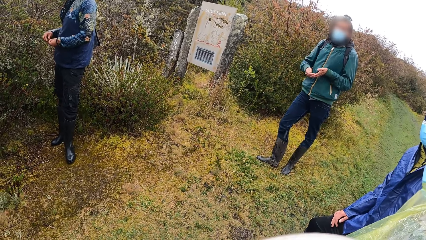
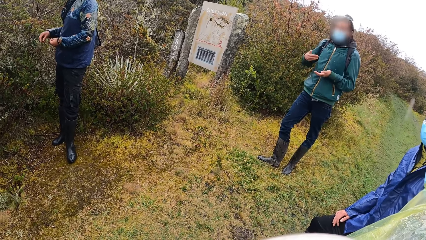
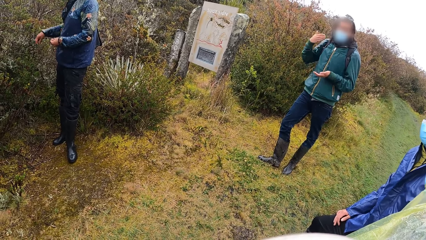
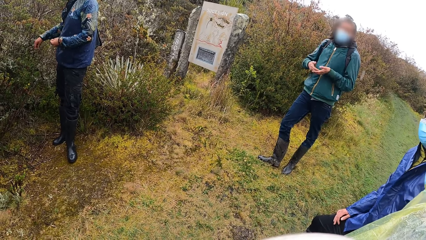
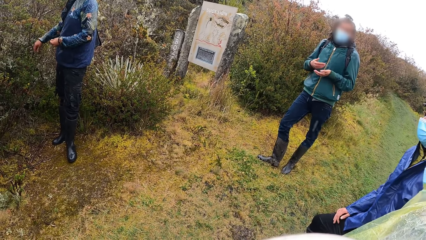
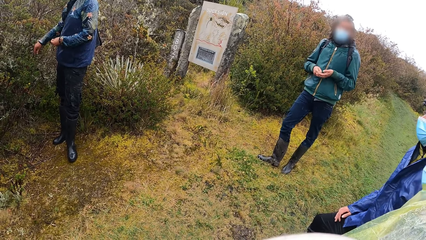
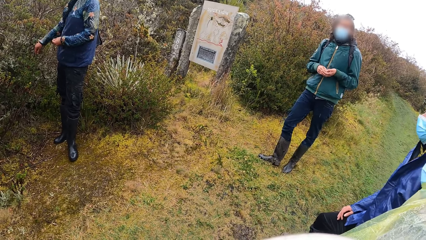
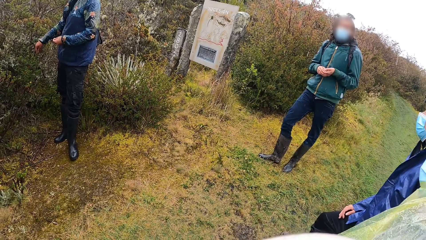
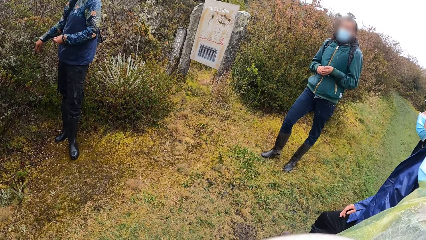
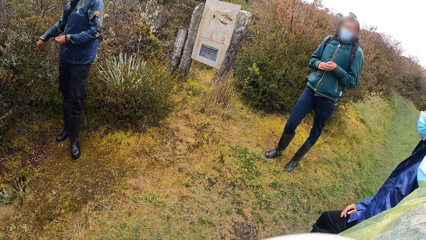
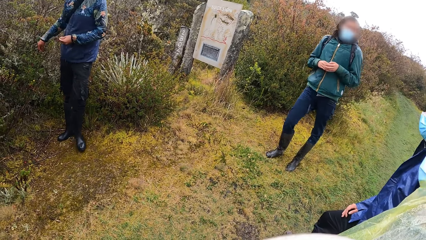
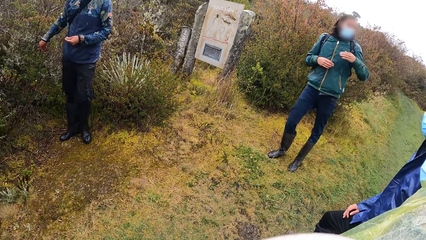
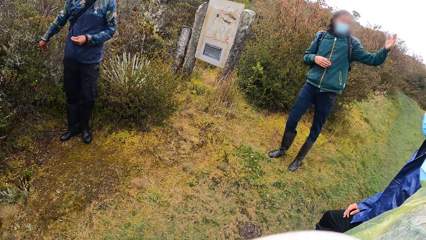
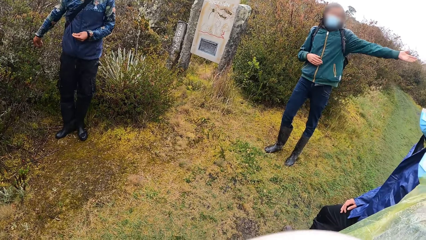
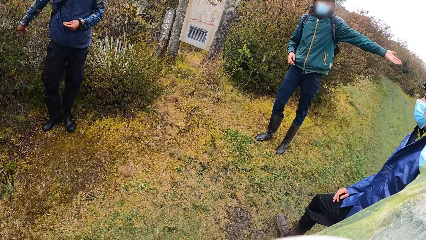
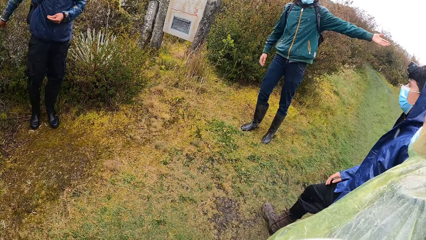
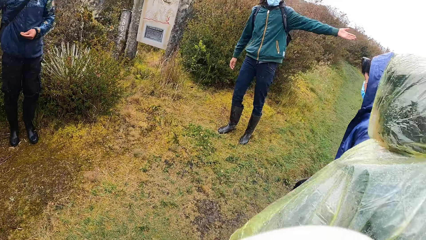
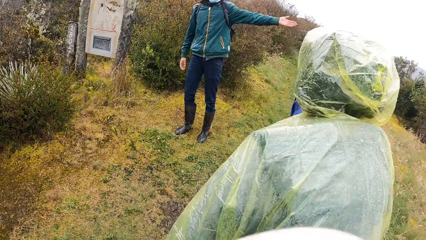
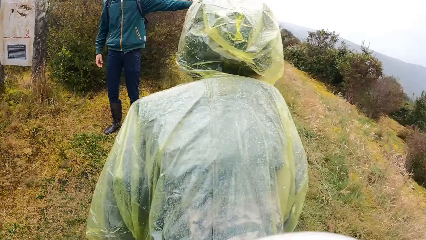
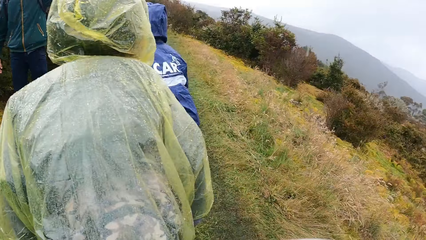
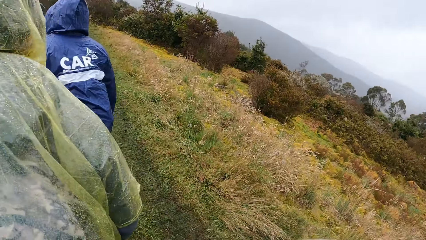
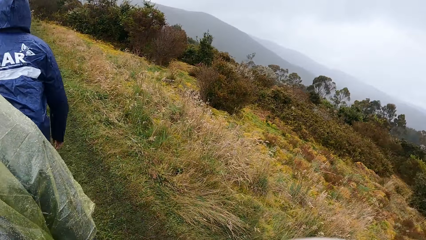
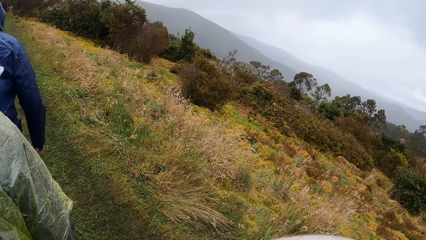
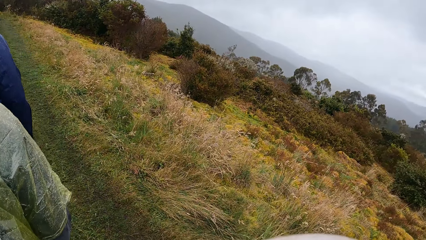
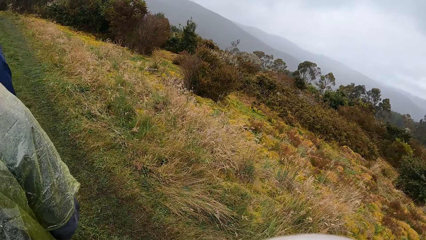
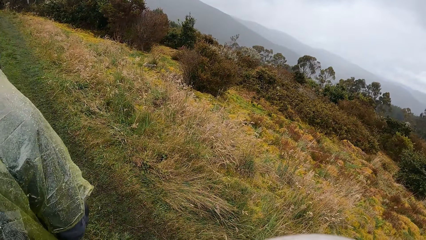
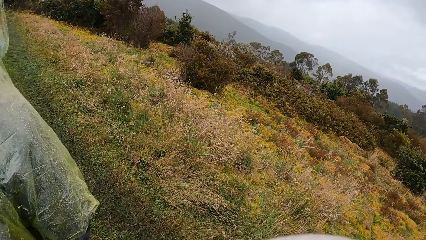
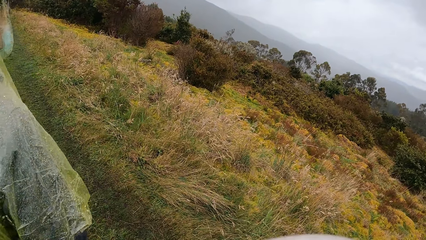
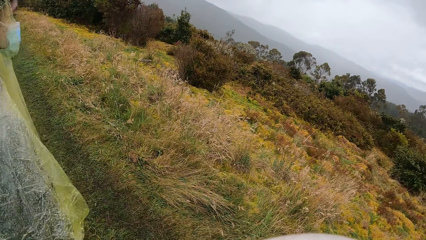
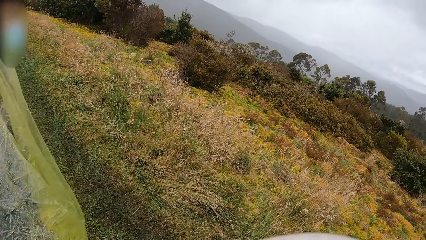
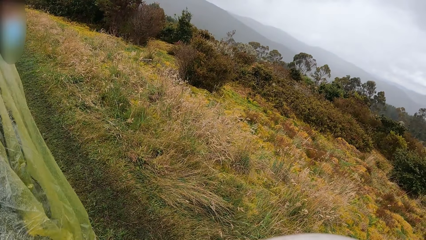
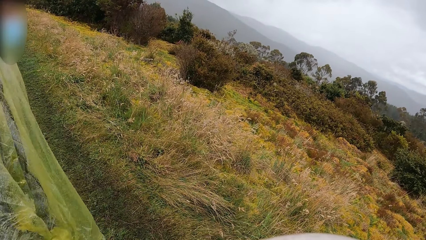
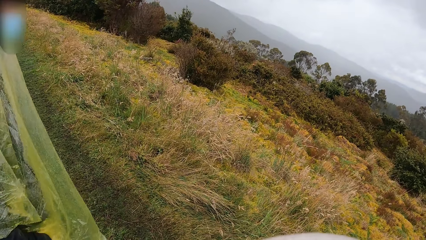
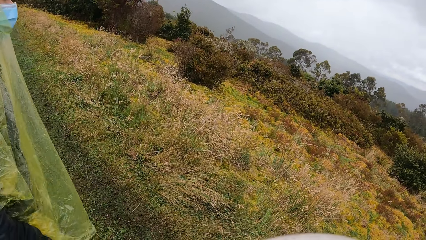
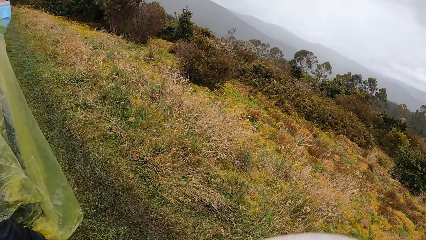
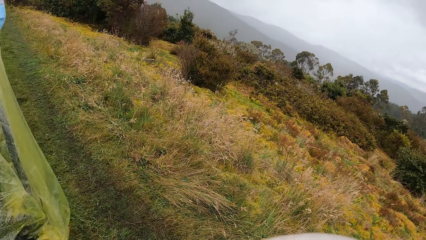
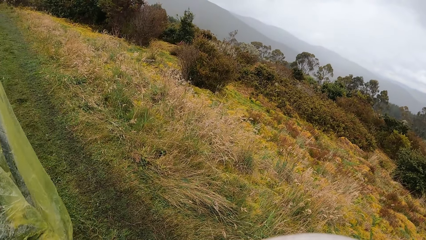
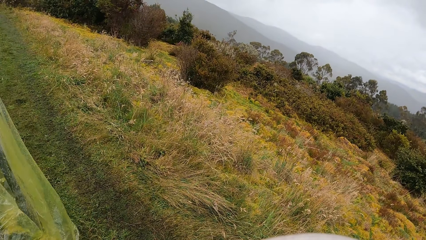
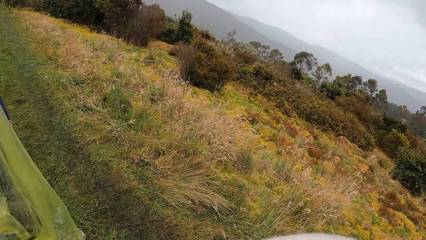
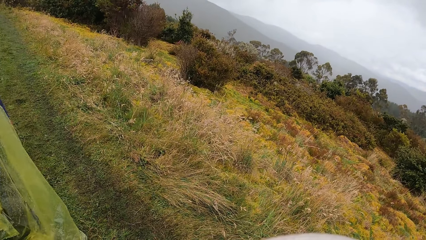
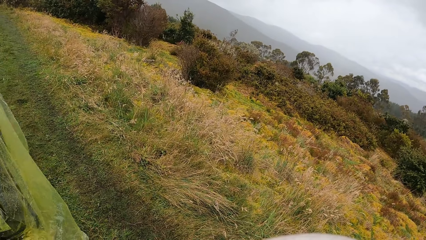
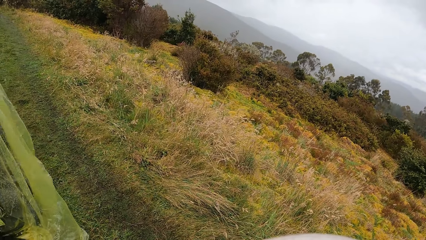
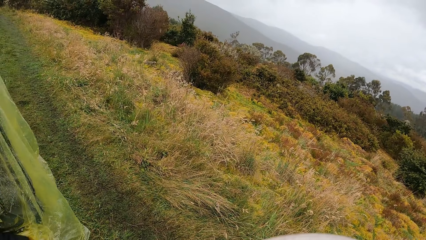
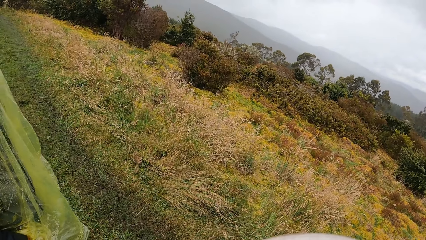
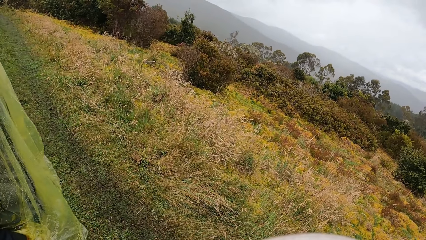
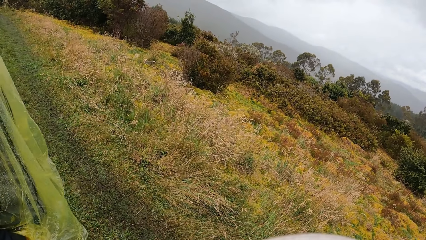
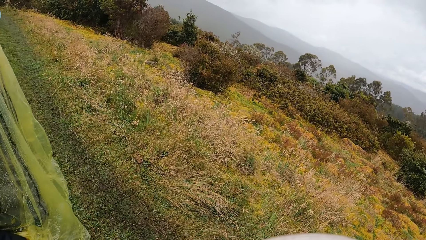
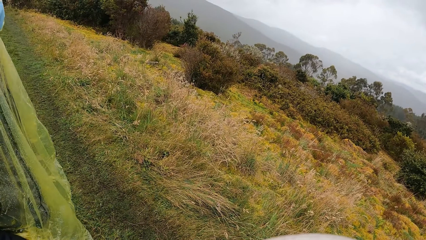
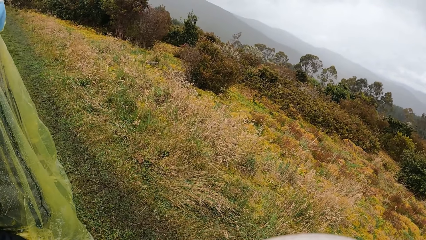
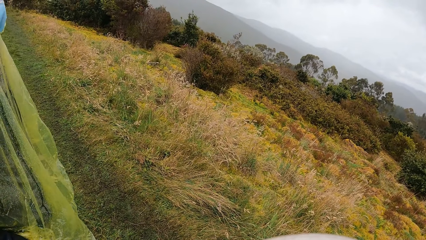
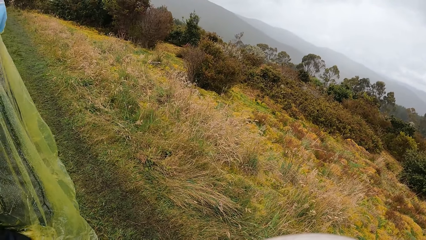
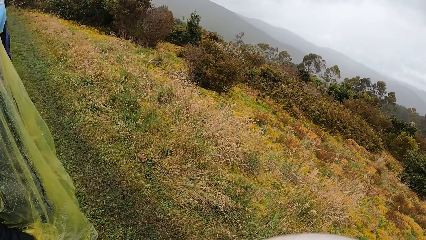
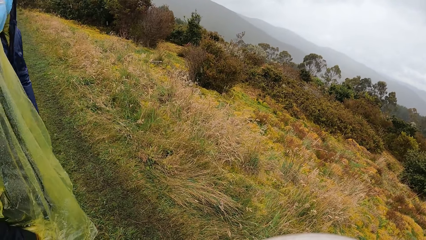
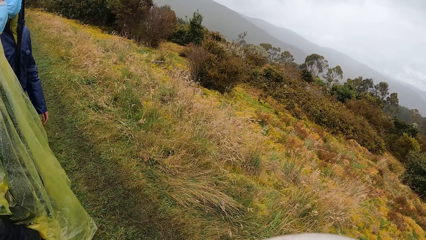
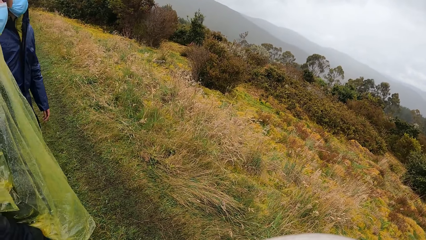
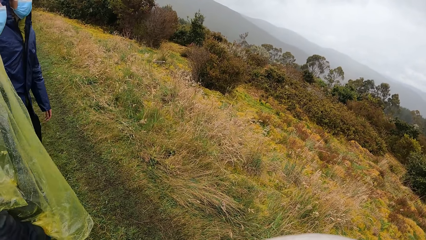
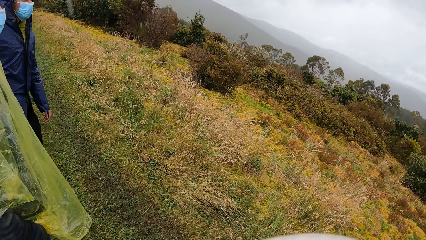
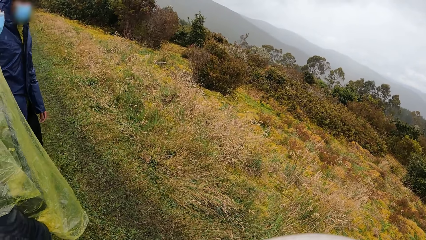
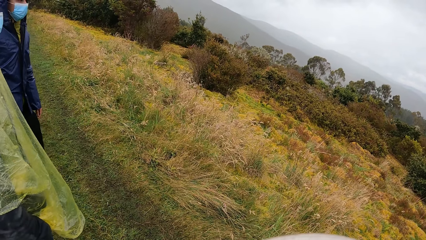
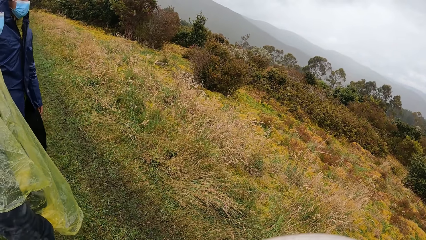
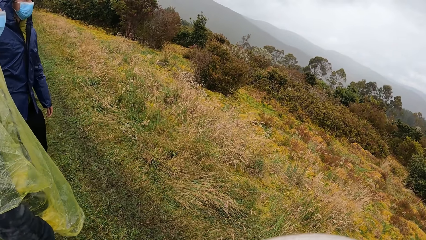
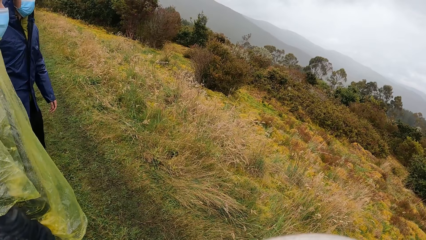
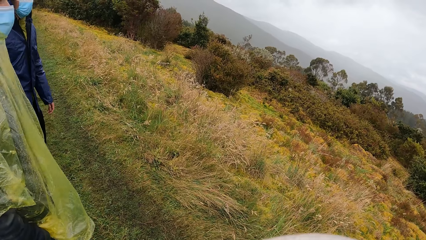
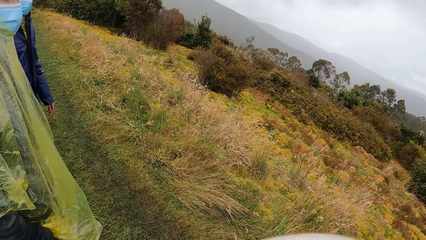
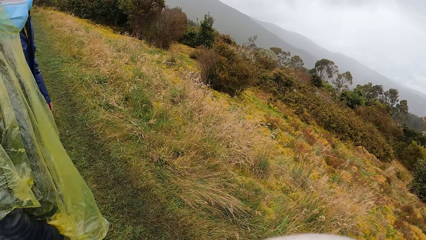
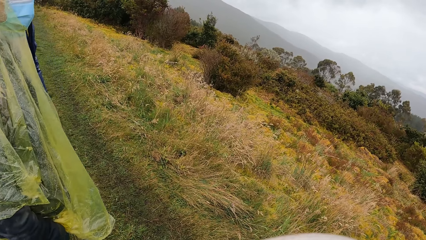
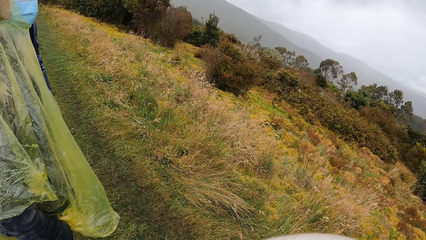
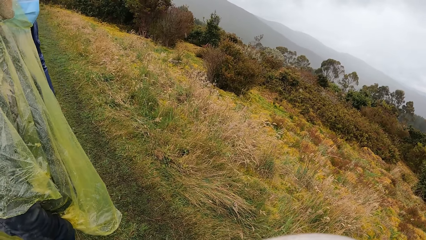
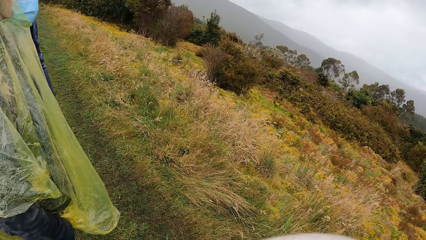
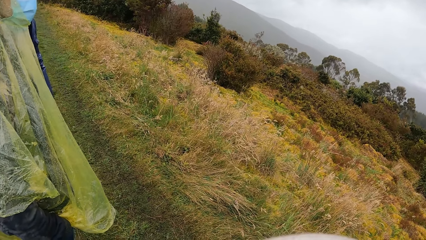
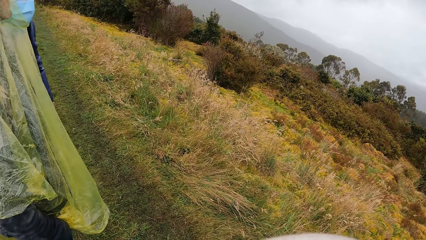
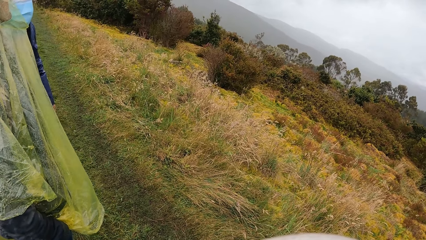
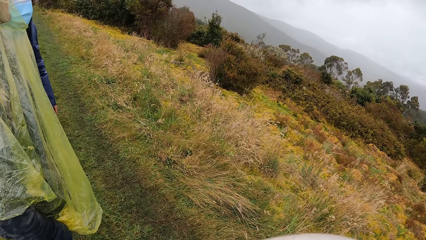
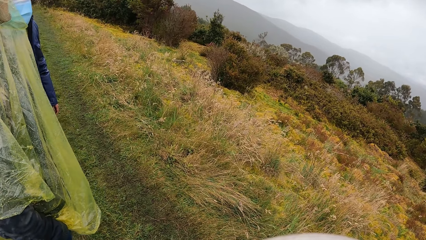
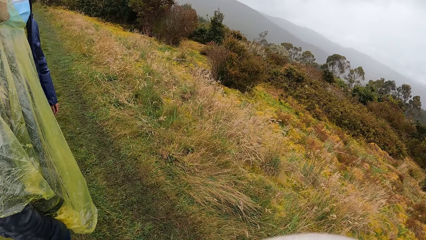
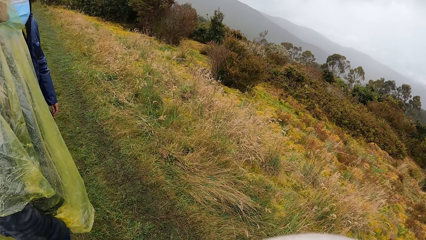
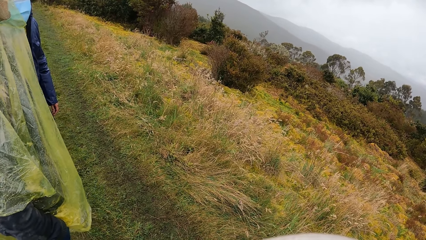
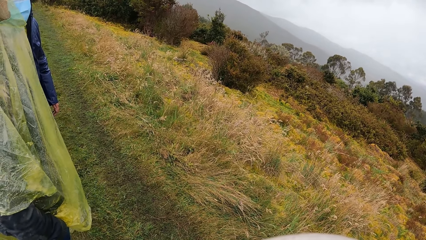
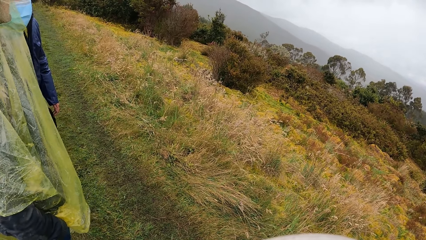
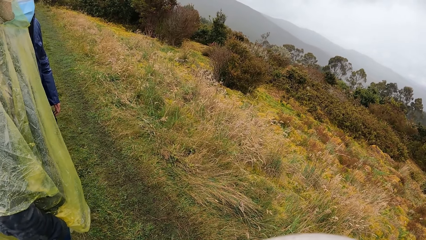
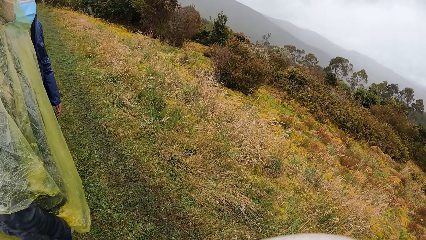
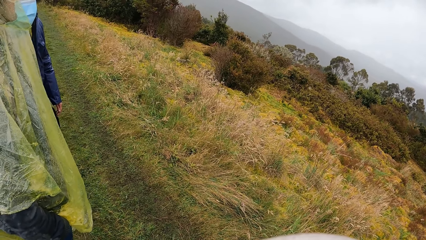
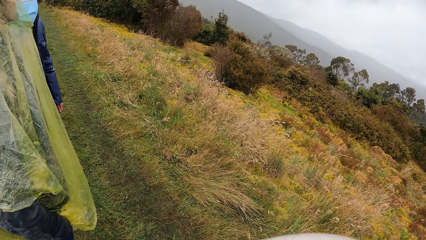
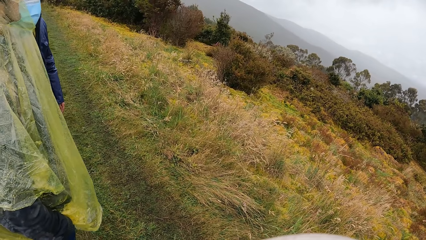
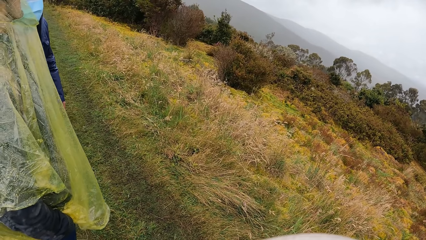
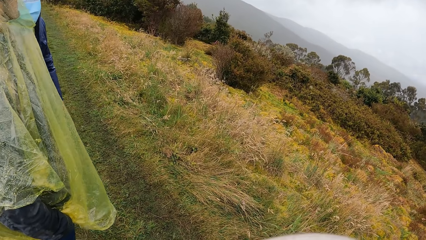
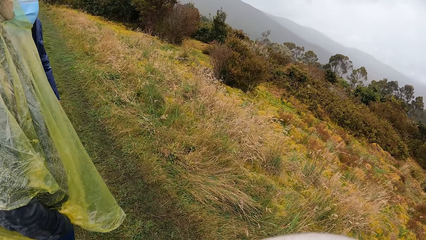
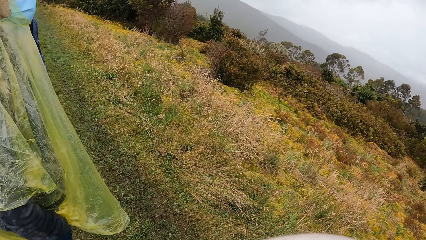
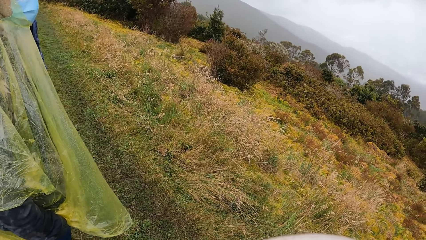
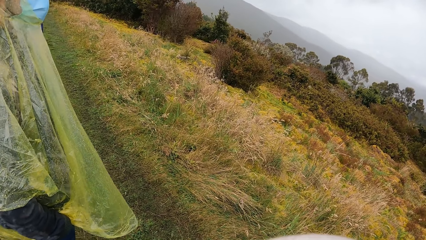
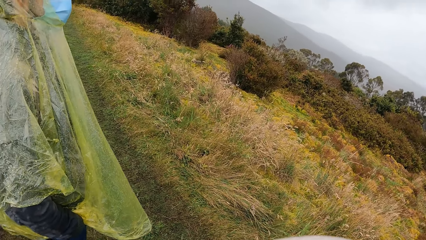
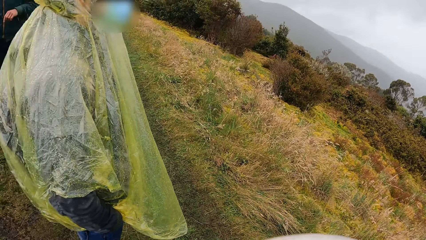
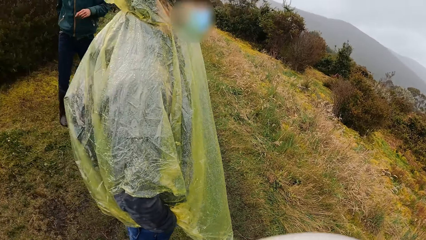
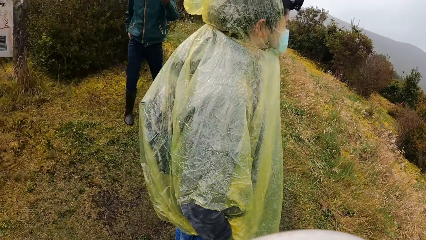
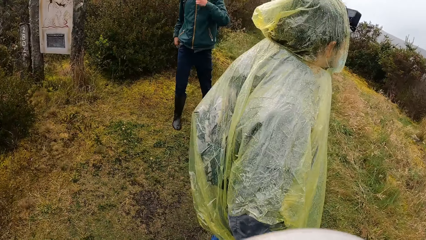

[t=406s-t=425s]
The man removes some leaves from the plant with his right hand. Another man points with the hand. The camera wearer looks around. Another man looks around. The camera wearer looks around. Another man moves the leg. The camera wearer looks around.
